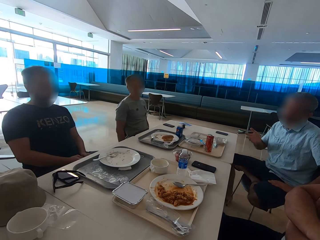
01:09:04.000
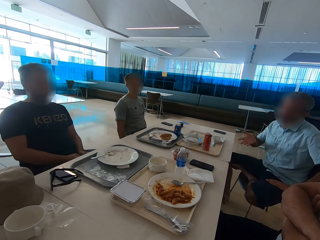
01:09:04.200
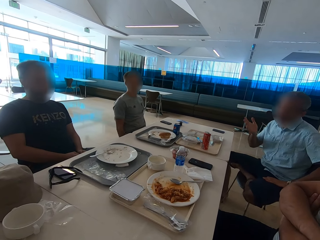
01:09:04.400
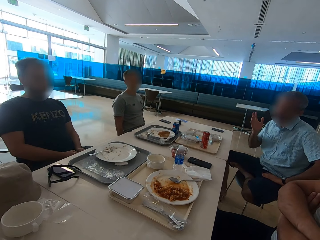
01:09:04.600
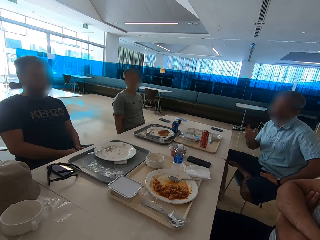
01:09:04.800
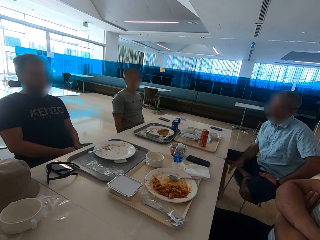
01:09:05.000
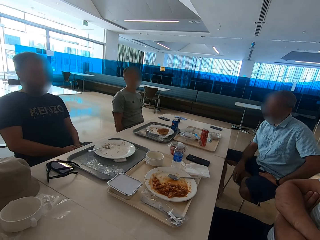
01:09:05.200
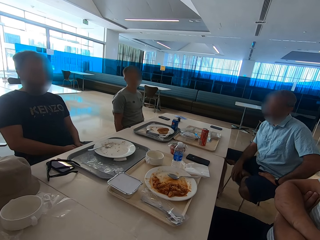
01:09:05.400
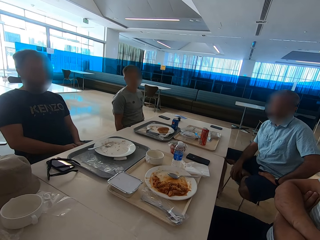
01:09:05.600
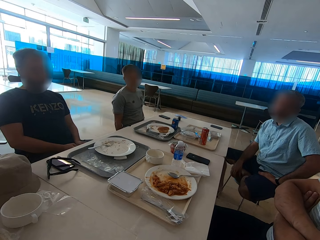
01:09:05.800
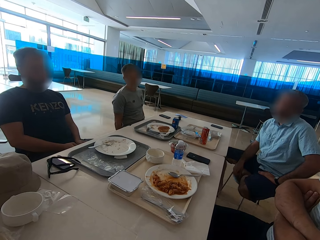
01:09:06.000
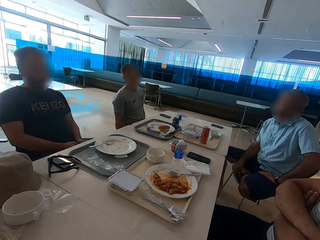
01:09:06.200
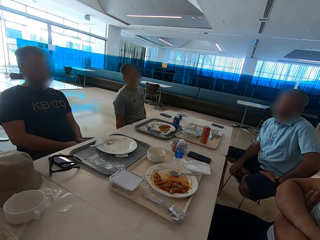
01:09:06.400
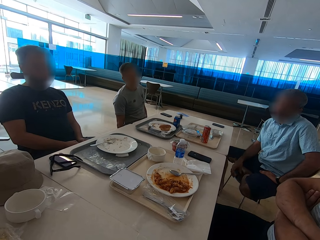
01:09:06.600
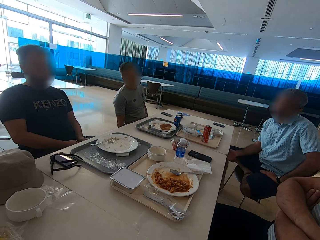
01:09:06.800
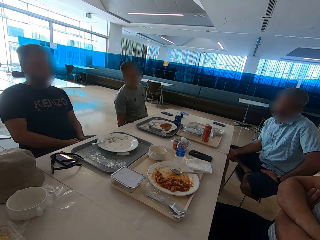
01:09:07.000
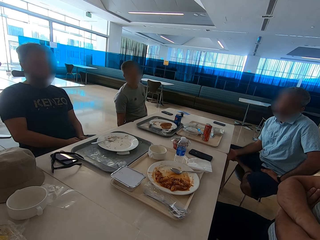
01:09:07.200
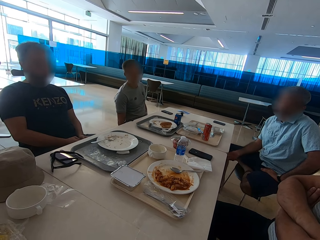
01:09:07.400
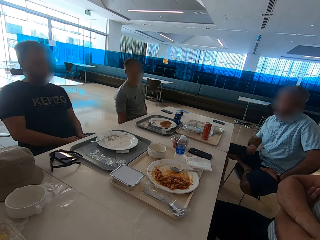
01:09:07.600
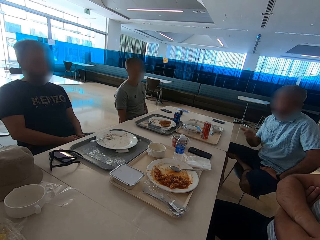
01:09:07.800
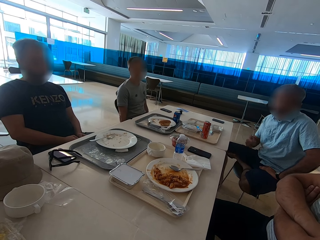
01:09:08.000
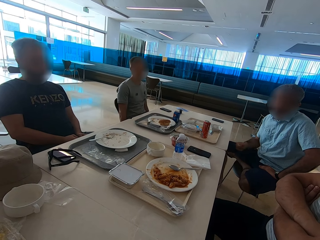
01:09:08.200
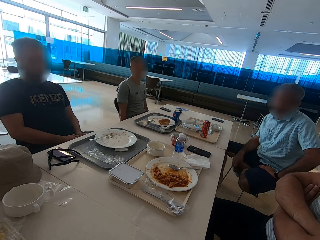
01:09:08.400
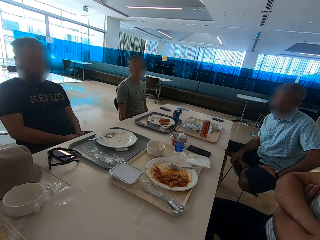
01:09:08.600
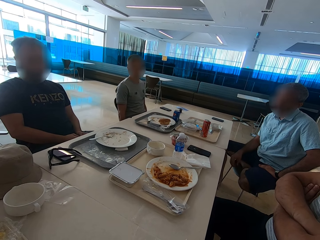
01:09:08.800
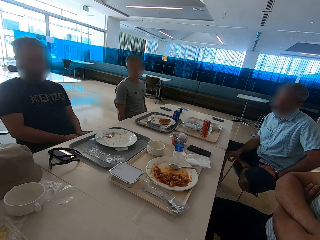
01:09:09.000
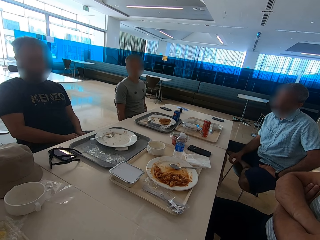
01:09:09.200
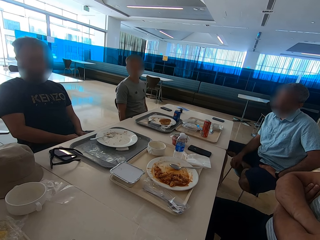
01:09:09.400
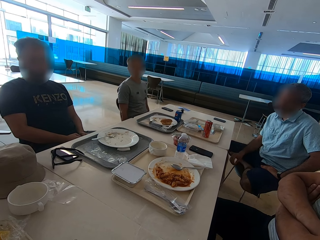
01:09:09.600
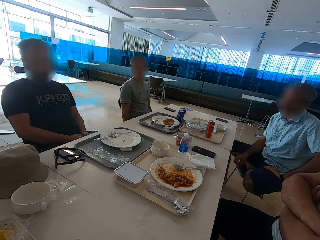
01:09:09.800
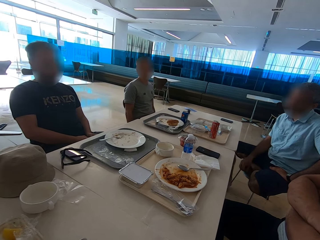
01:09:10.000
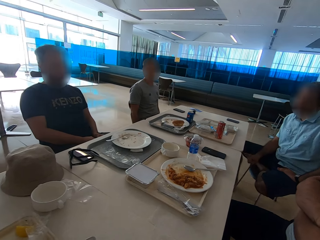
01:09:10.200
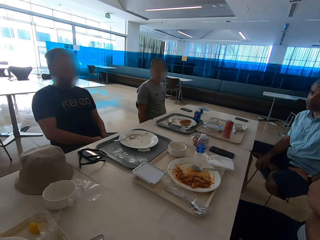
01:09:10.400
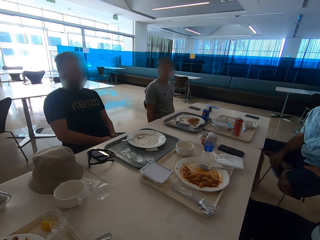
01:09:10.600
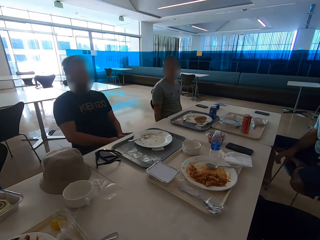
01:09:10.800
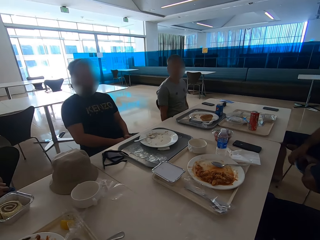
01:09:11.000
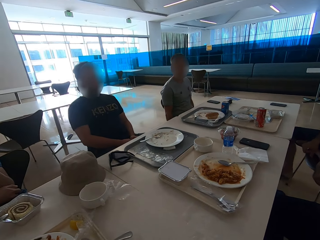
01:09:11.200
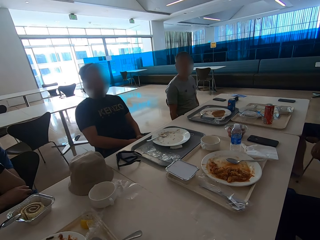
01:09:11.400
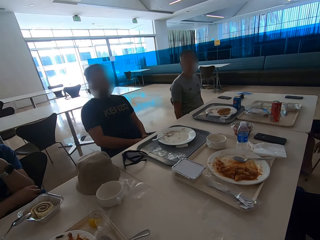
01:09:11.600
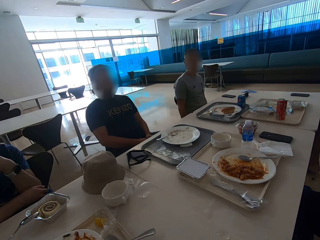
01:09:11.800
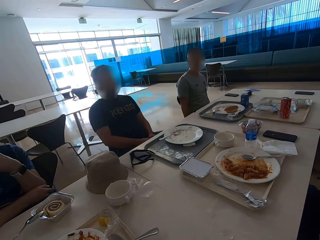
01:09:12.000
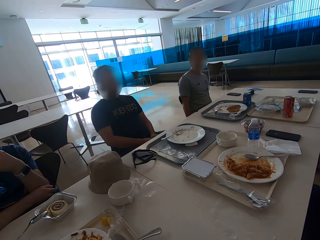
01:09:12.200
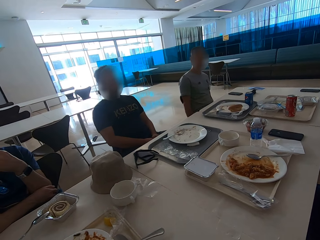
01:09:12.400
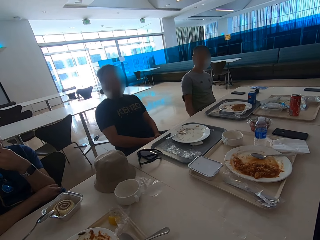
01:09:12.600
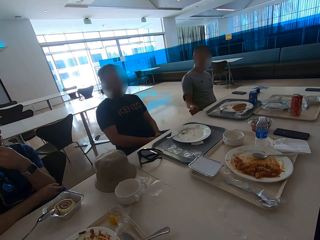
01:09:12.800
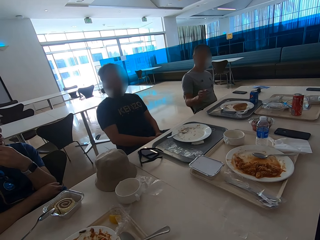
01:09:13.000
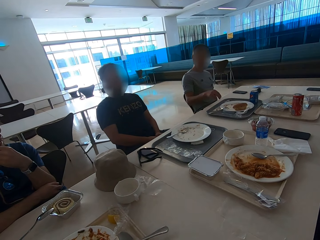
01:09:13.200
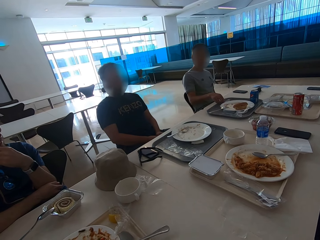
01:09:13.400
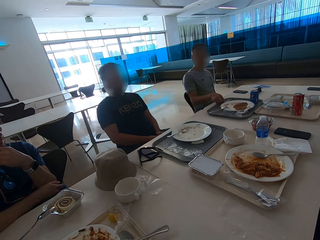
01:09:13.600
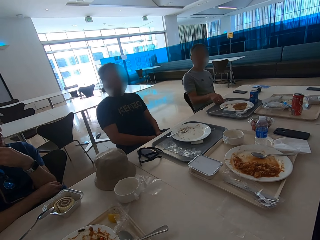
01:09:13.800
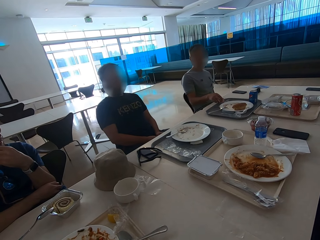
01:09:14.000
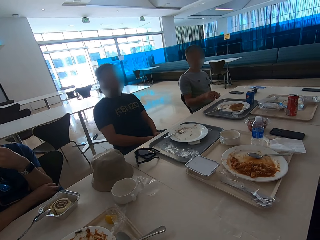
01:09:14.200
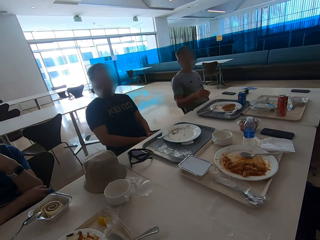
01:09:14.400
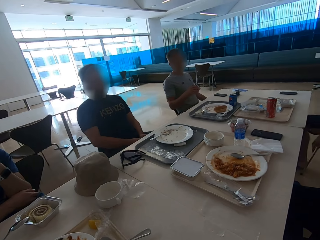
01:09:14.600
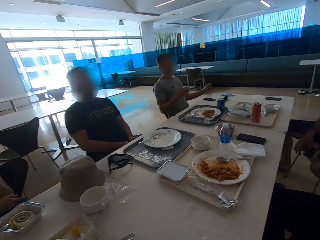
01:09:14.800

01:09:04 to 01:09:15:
A man scratches the leg. The man uses gestures. The man hits the chair with a hand. Another man scratches the beard. Another man takes a paper from the table. Another man picks up something on the tray.

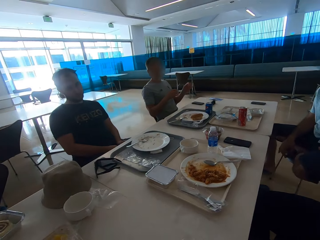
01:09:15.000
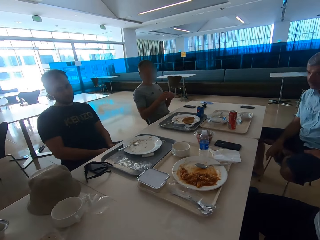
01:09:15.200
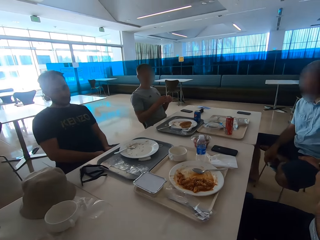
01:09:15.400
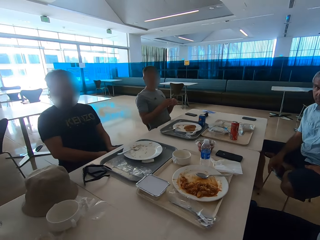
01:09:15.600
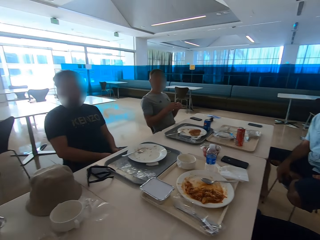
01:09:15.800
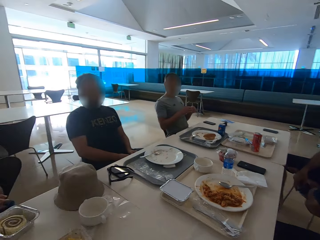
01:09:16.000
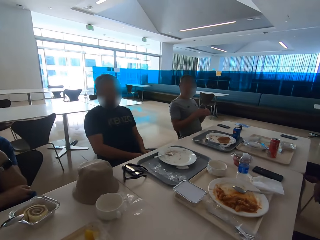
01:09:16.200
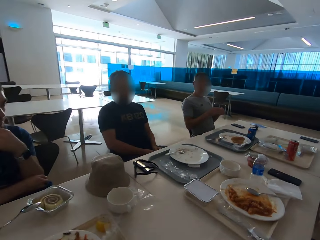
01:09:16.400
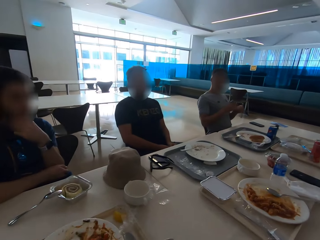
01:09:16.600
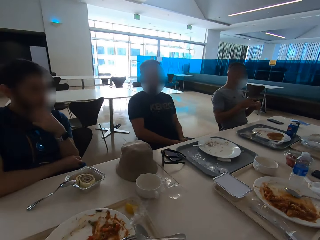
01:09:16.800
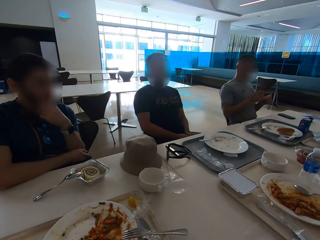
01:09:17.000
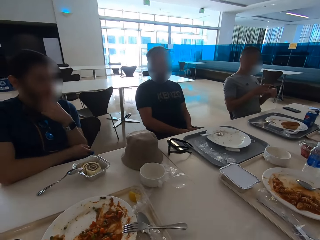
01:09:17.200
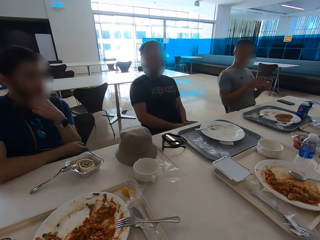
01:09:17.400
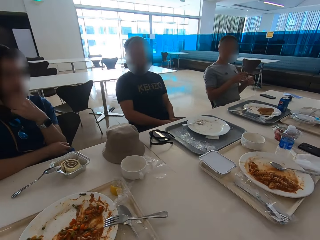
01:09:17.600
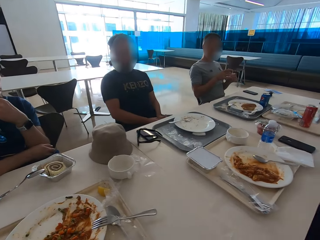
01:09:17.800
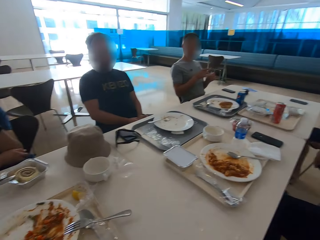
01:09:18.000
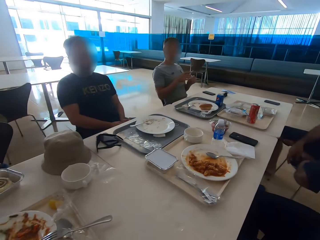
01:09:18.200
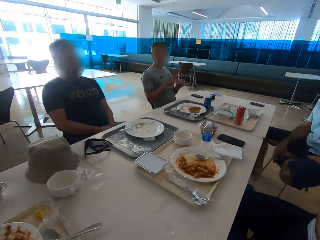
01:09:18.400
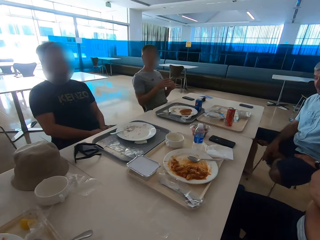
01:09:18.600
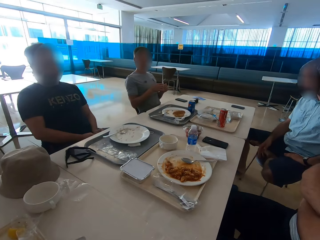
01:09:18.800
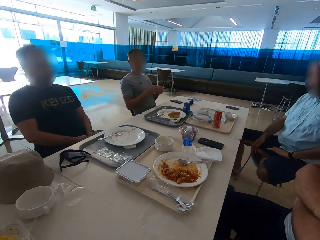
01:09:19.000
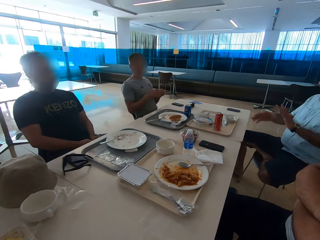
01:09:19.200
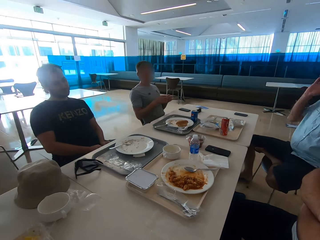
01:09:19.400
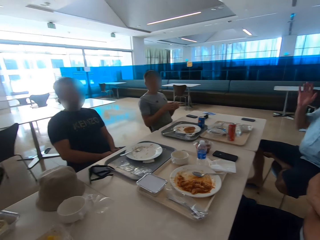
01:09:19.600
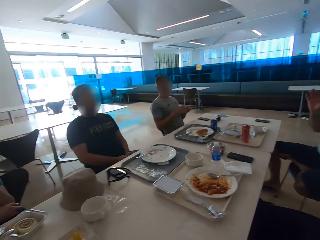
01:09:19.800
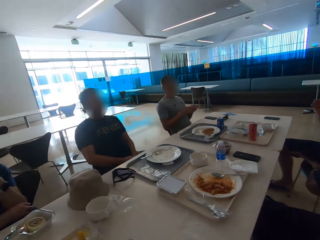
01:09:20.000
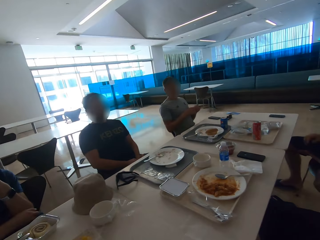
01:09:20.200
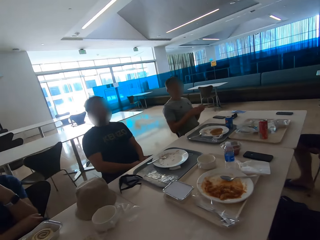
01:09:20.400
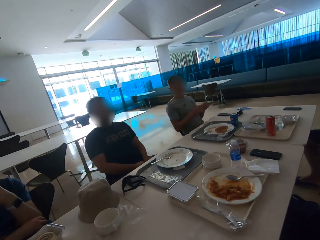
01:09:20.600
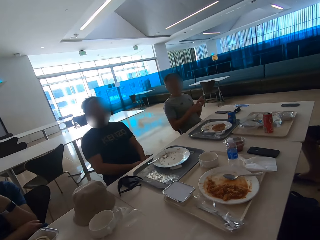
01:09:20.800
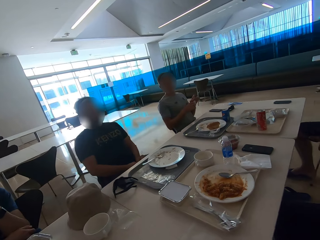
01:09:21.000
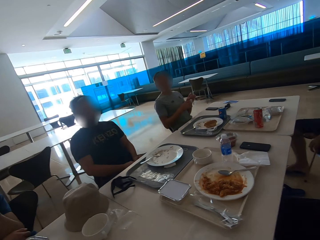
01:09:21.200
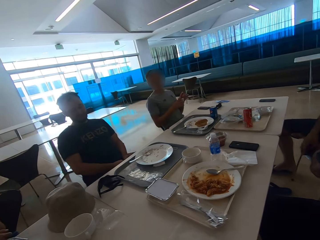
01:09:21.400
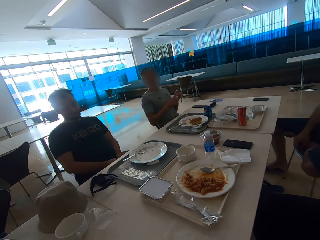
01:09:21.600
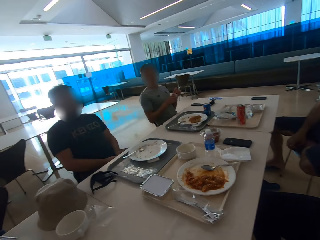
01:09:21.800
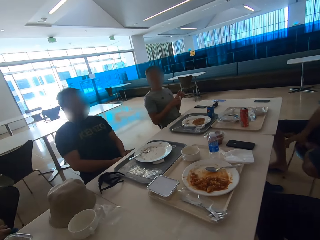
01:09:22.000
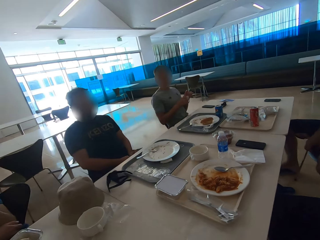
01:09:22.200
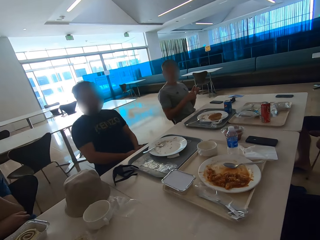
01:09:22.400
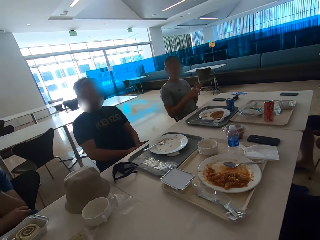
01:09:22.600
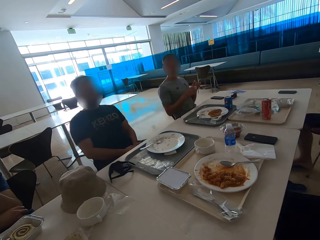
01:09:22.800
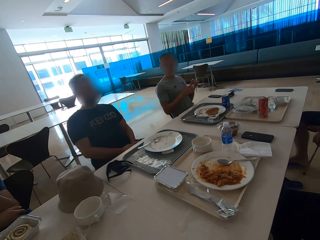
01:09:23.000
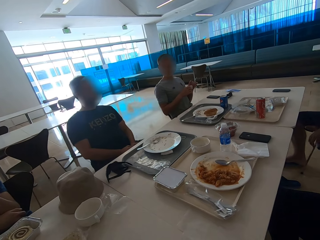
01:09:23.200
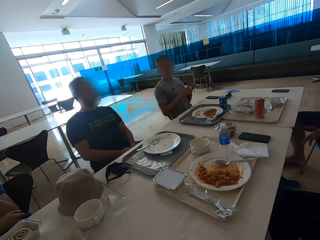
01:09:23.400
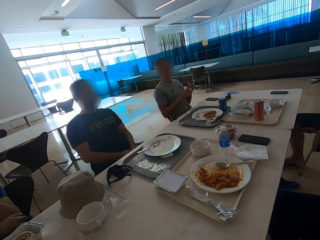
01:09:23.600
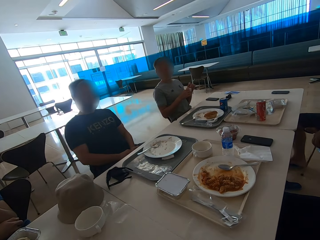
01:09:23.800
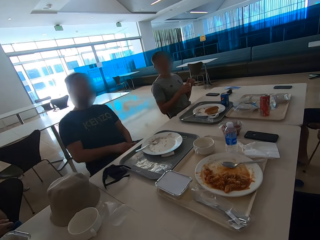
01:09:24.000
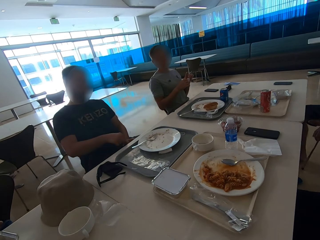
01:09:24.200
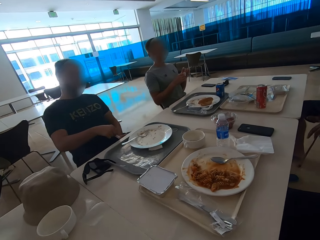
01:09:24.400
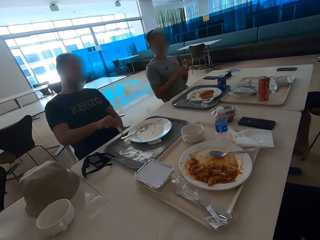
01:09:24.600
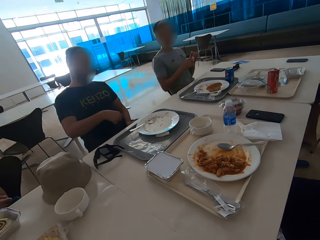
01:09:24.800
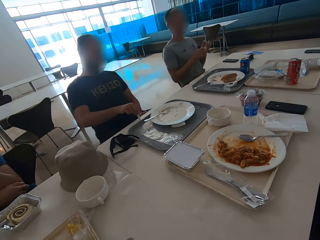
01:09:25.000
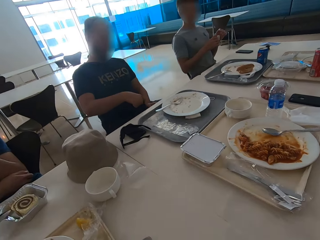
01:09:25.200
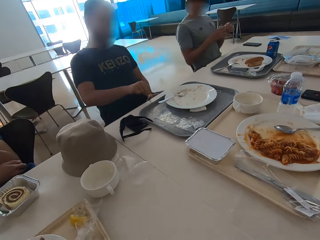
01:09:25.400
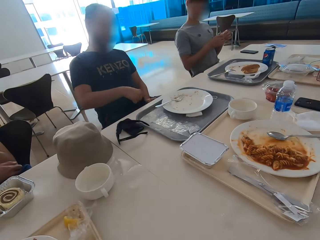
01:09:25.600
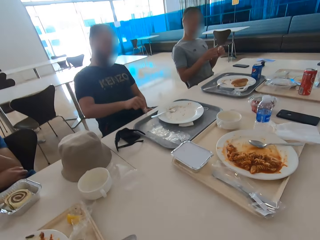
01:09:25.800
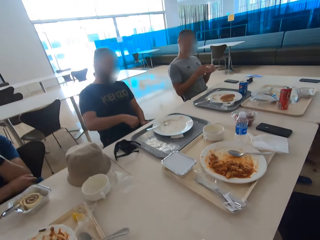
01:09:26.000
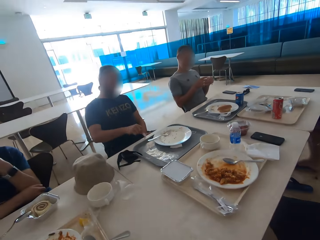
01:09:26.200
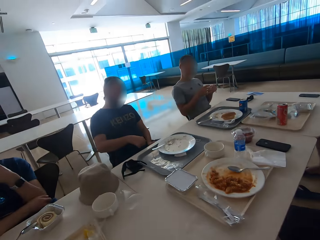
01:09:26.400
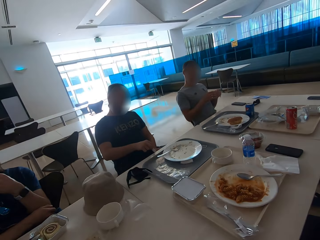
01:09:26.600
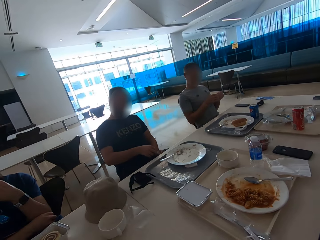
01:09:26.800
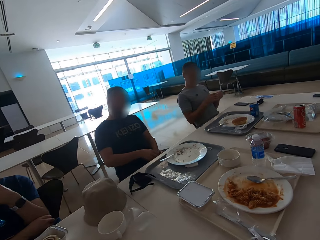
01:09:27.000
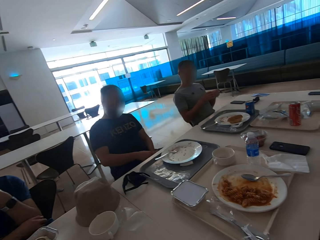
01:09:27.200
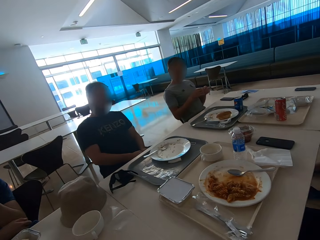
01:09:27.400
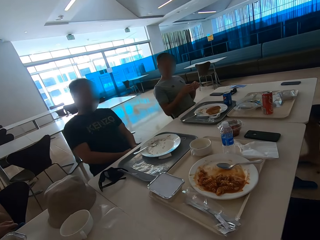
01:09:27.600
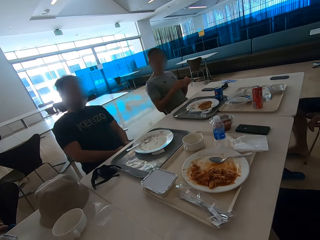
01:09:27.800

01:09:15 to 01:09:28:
A man hits a chair with his hand. Another man fixes something. A third man scratches his beard. A fourth man sits close to the camera wearer. The first man sits close to the fourth man and uses gestures. Another man raises both hands. The third man sits close to a fifth man. Another man plays with the paper. The first man hits the chair with his hand. The third man sits close to the fifth man. The fifth man shakes something. Another man hits the edge of the table with the paper. The third man sits close to the fifth man. The fourth man sits close to the camera wearer. The first man sits close to the fourth man.
